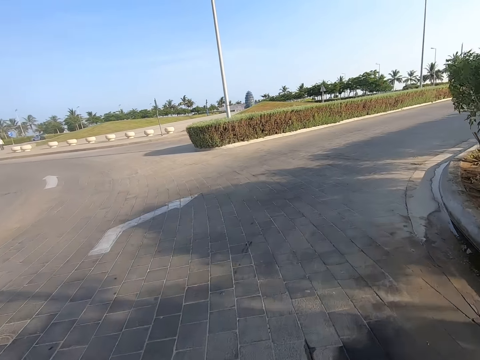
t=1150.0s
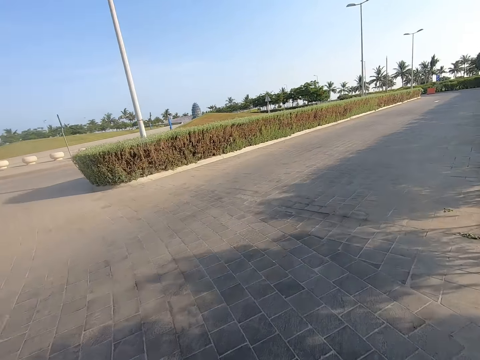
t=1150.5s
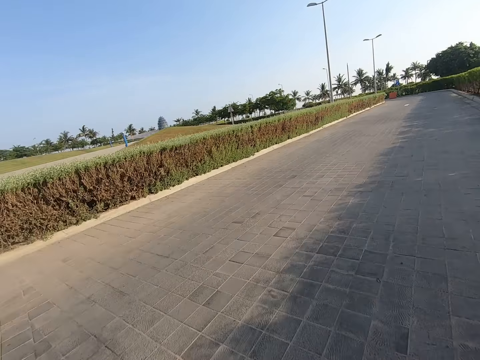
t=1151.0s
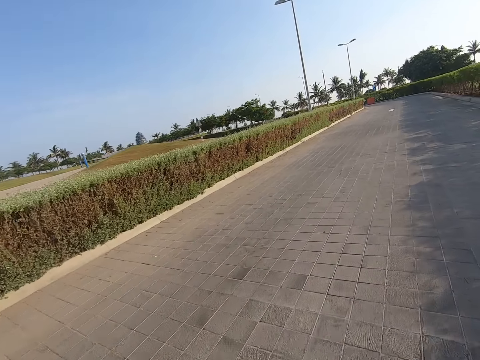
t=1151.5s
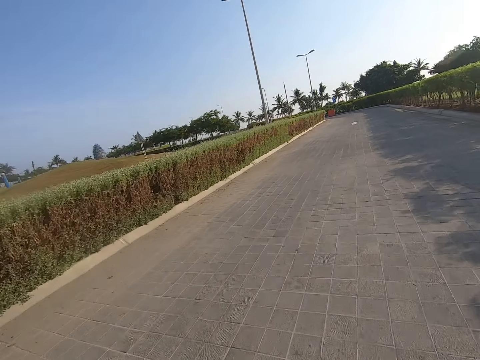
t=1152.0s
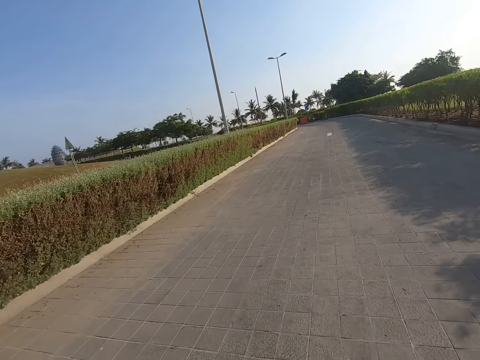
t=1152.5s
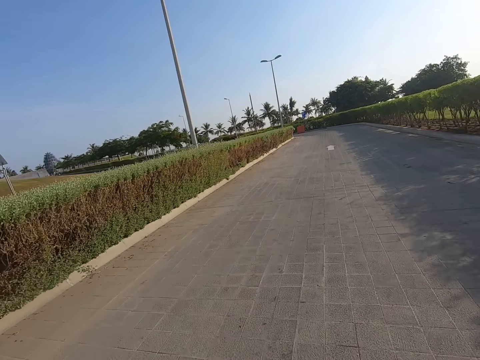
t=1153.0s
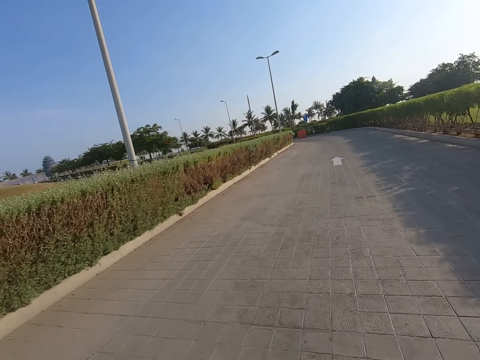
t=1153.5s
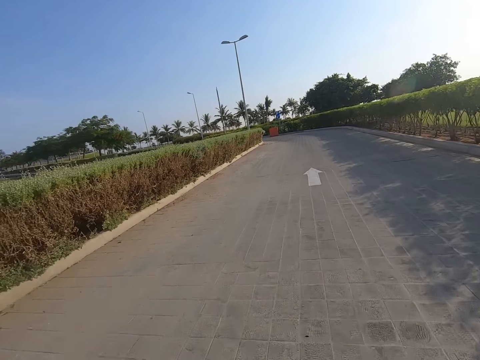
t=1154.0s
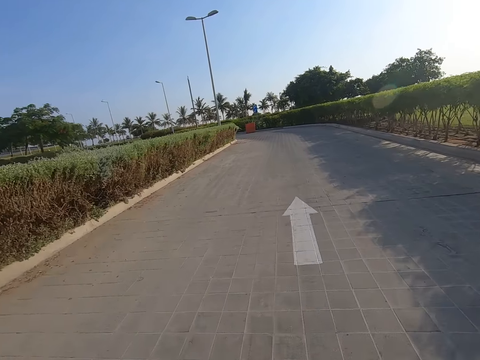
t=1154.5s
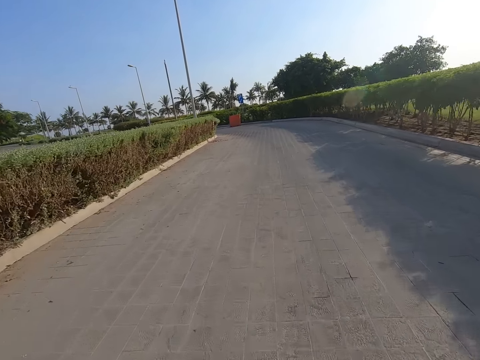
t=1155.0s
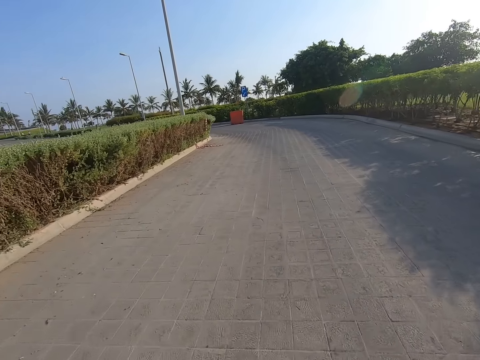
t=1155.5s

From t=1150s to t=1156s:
The camera wearer takes a right turn into another road.

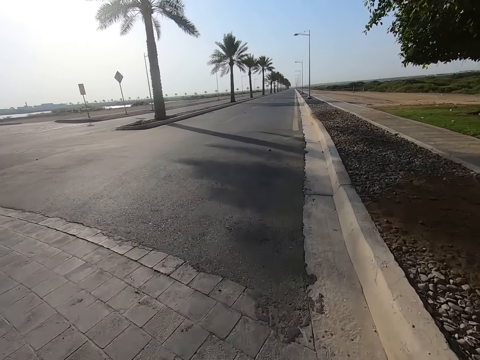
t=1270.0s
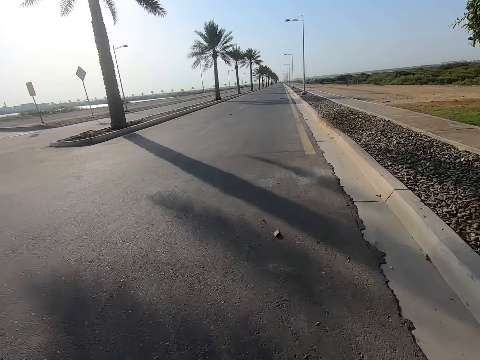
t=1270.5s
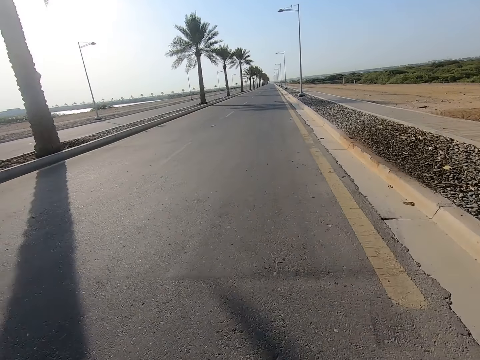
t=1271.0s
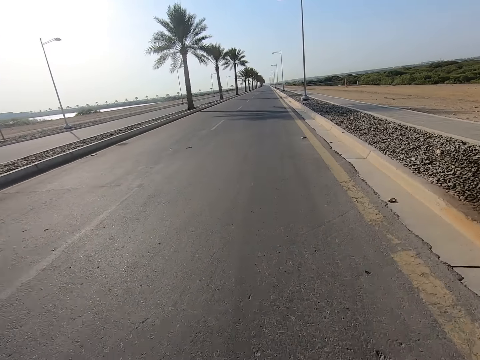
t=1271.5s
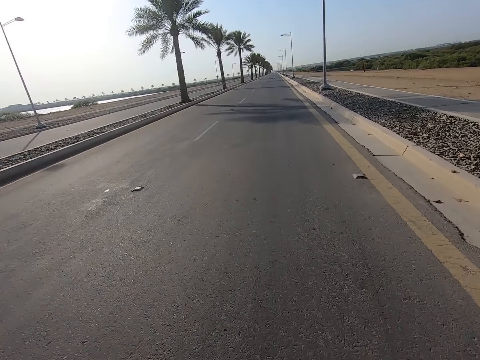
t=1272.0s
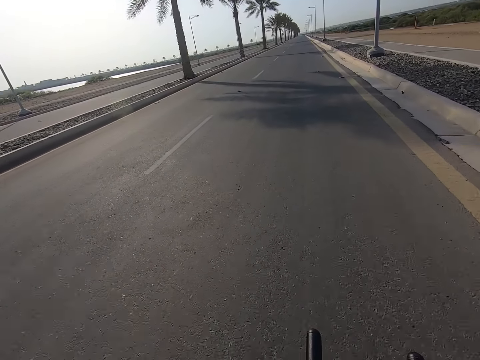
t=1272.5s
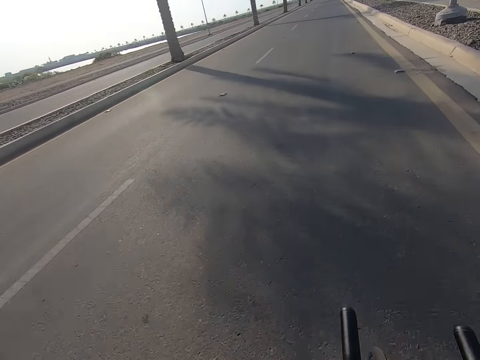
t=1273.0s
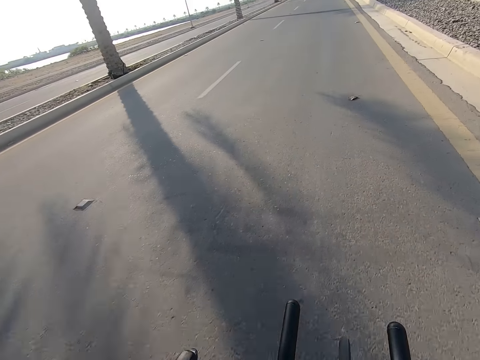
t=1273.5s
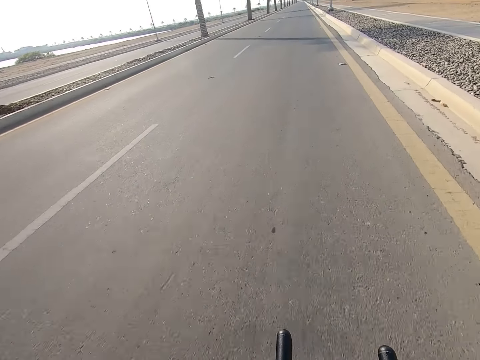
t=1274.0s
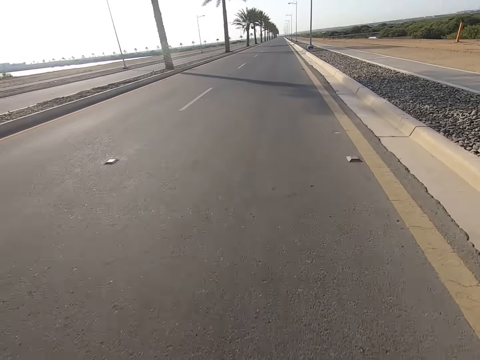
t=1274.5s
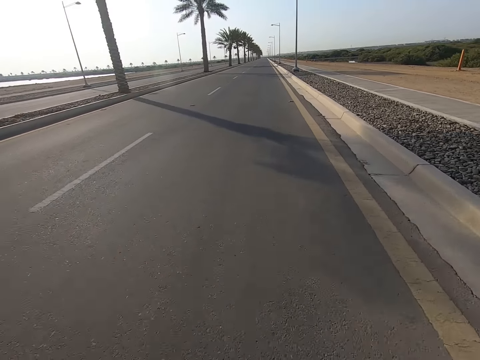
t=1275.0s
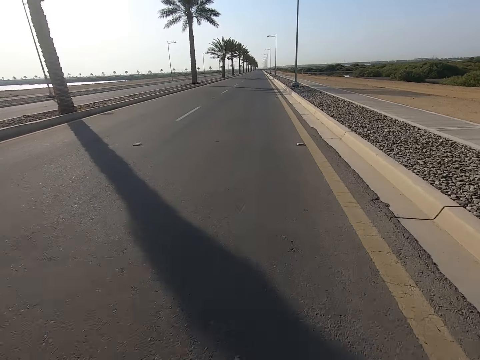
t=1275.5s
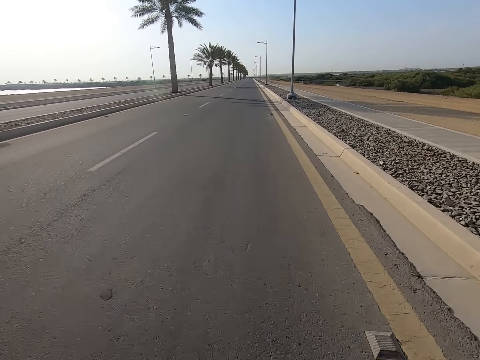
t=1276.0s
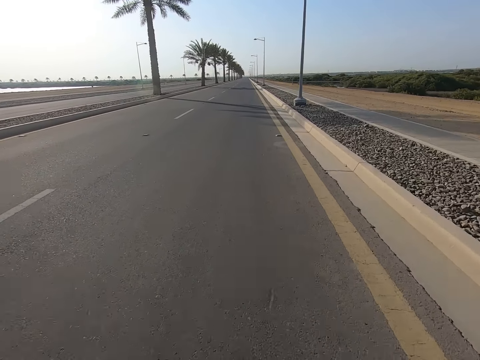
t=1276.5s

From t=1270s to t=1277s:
The camera wearer joins the highway back.

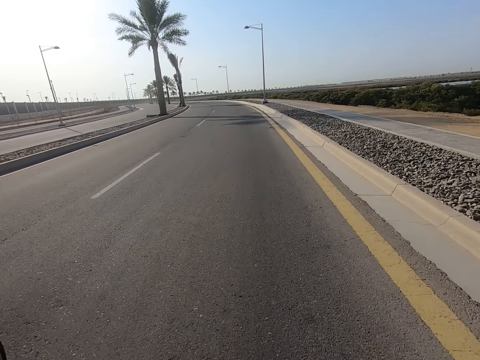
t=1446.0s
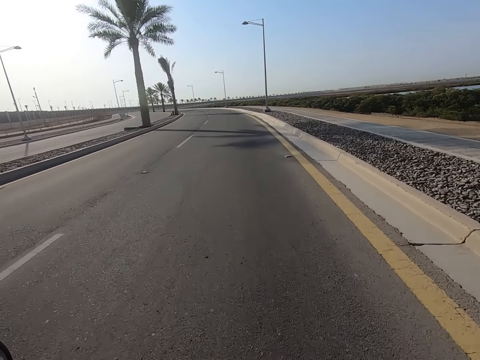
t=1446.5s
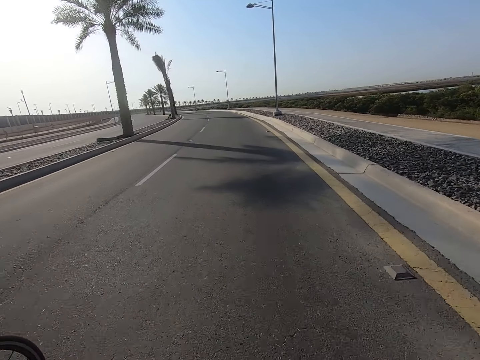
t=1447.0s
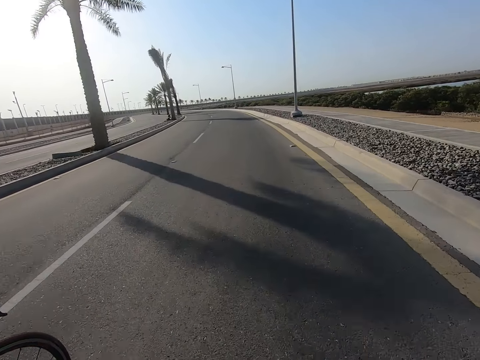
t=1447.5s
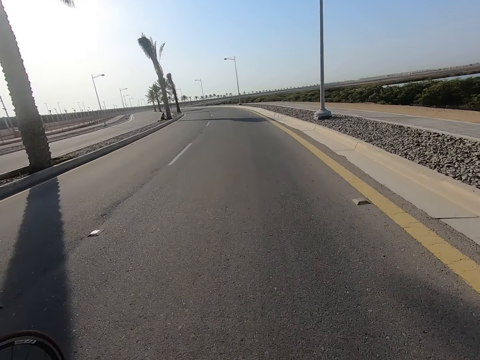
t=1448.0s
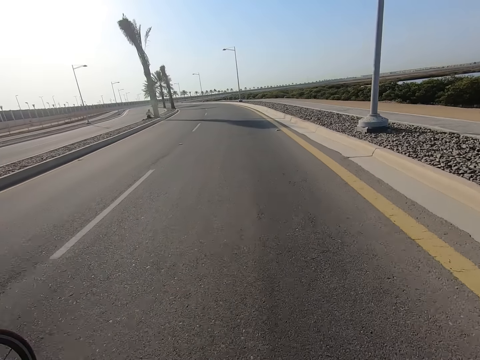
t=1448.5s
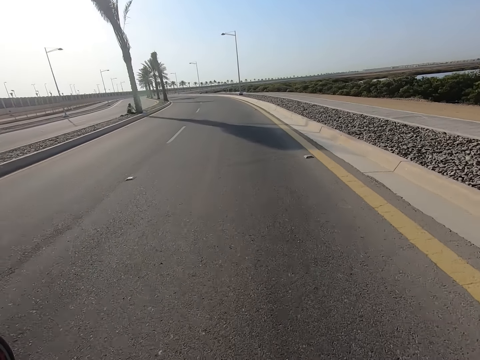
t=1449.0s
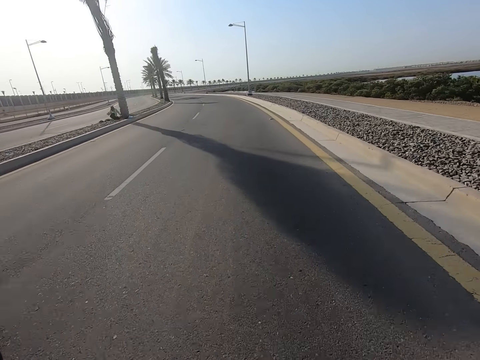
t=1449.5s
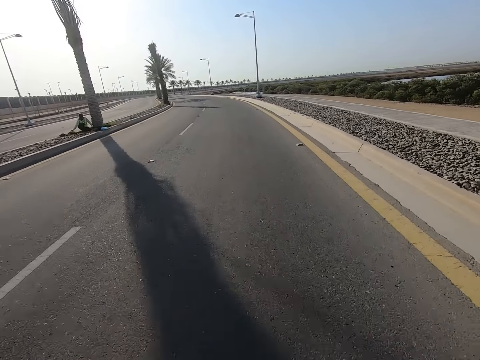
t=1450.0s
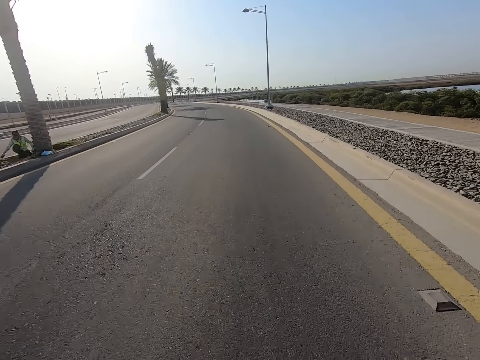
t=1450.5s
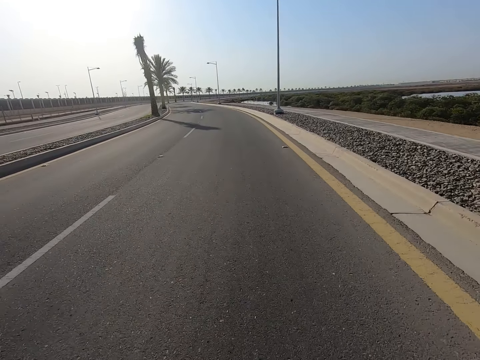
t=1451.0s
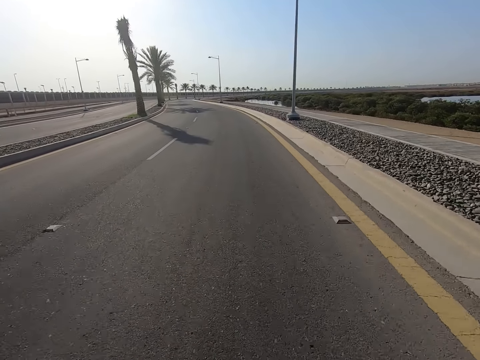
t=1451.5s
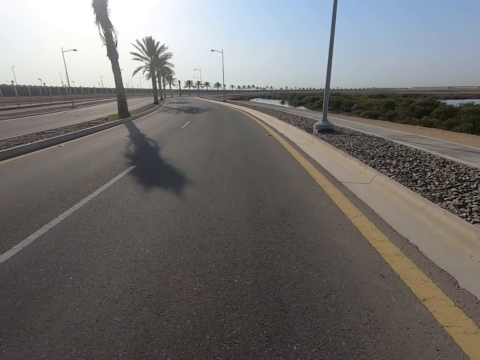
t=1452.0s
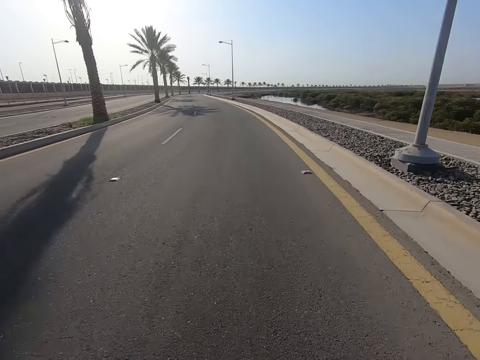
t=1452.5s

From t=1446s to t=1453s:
A cyclist rides a bicycle beside the camera wearer.

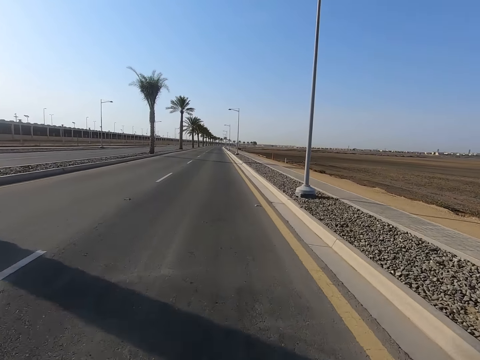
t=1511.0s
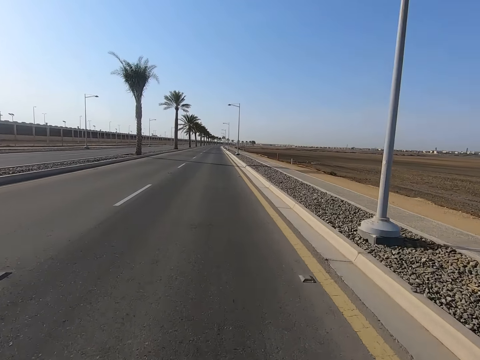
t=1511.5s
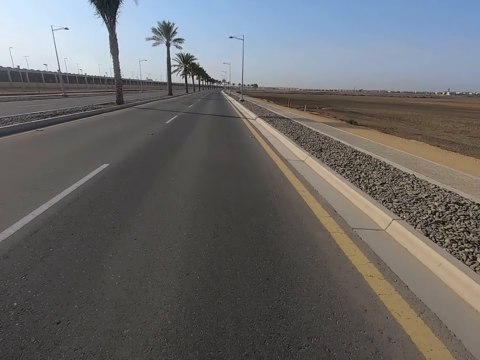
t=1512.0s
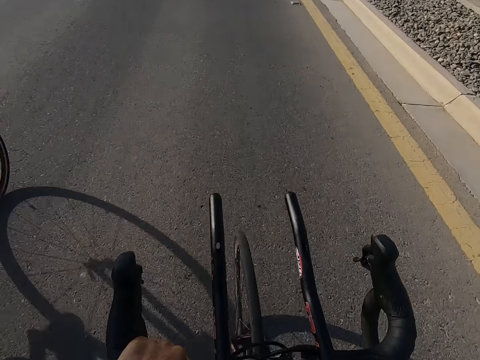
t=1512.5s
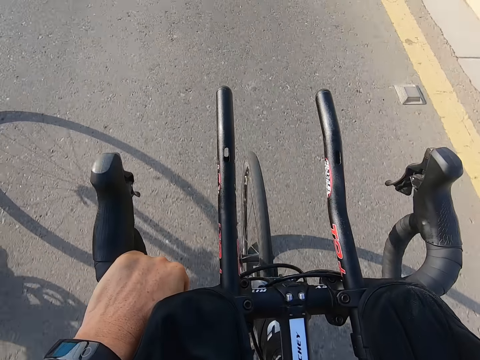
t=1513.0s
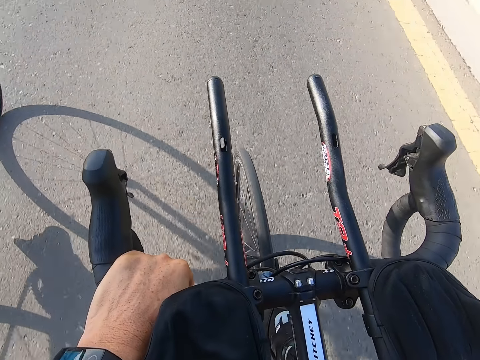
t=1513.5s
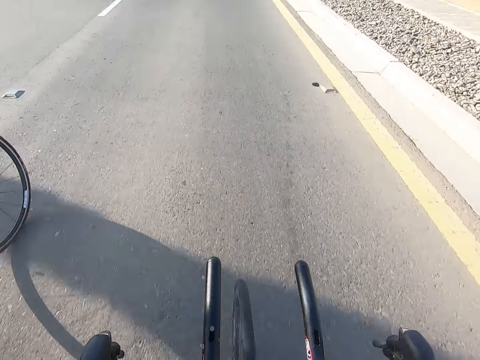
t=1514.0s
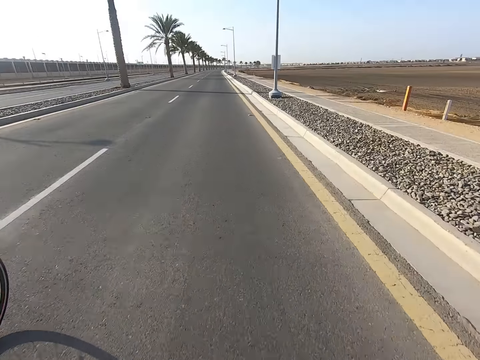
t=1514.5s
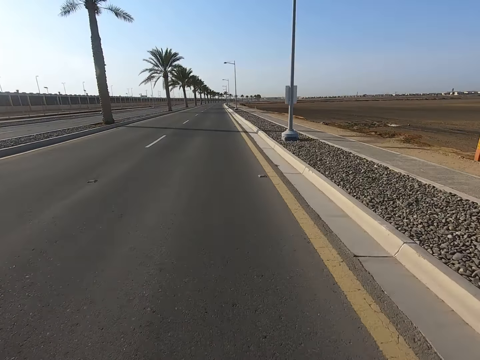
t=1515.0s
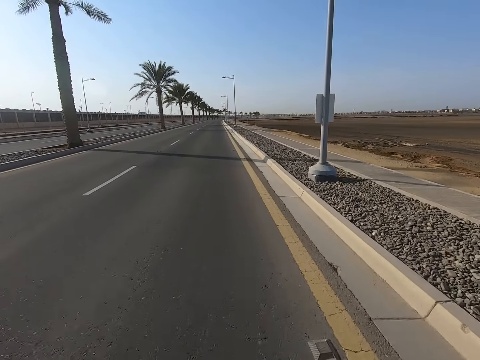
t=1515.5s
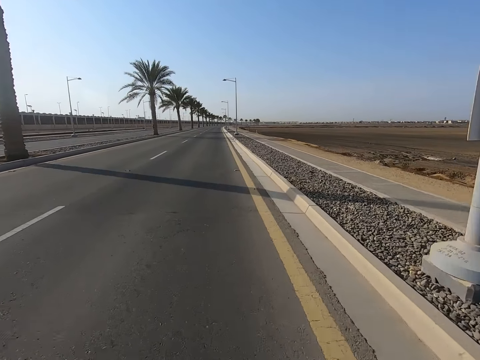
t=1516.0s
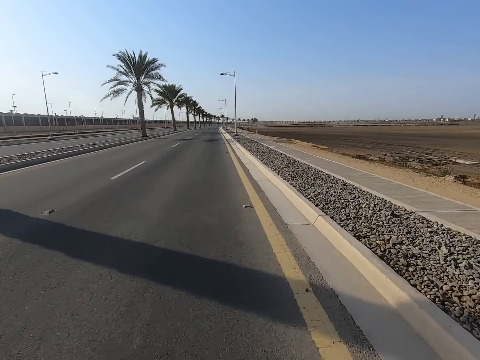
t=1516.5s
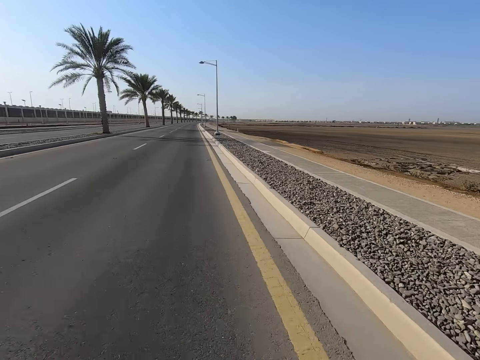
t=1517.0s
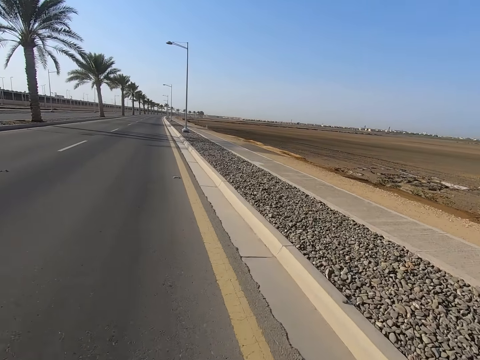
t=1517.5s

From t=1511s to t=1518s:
The camera wearer holds the bicycle by only the left hand.
